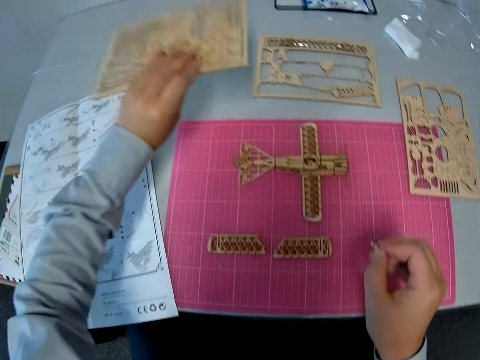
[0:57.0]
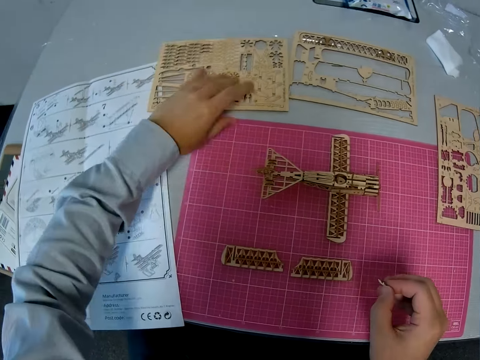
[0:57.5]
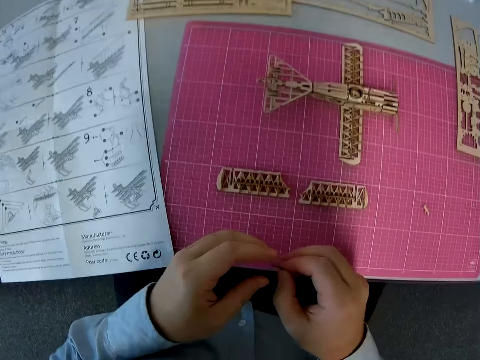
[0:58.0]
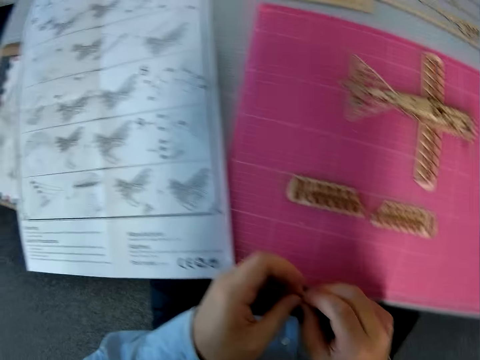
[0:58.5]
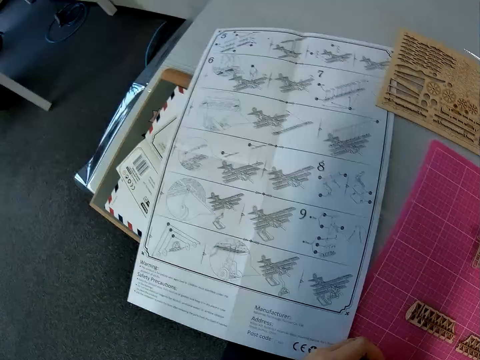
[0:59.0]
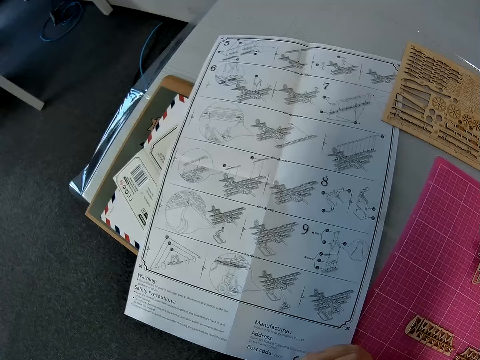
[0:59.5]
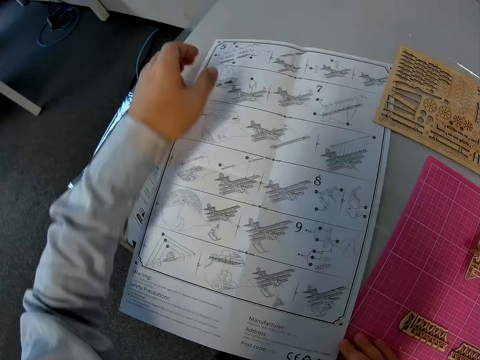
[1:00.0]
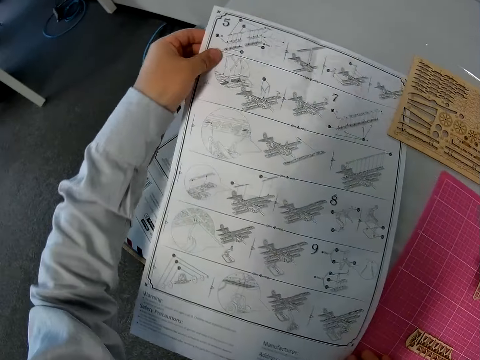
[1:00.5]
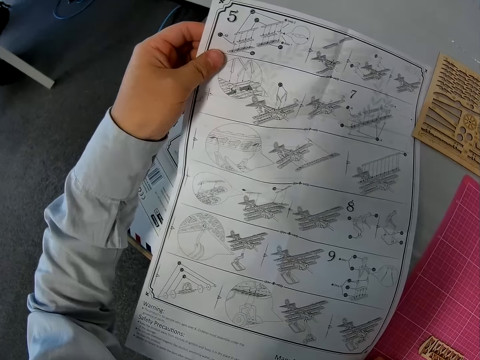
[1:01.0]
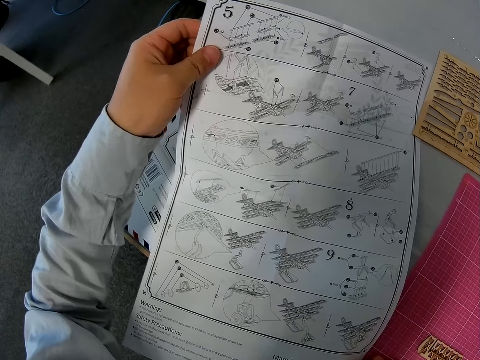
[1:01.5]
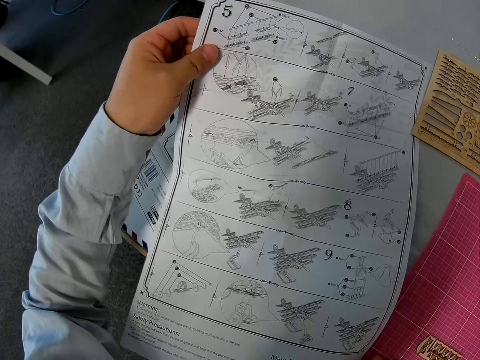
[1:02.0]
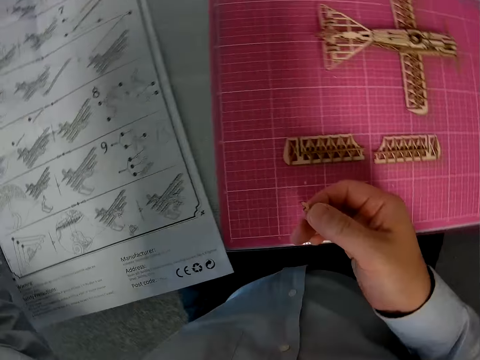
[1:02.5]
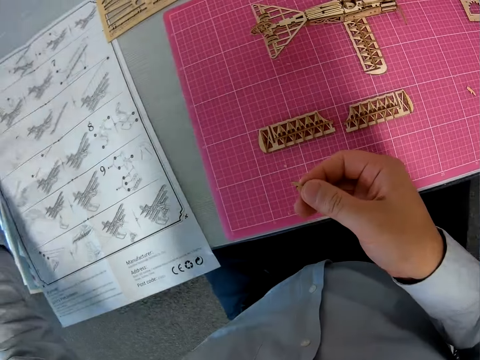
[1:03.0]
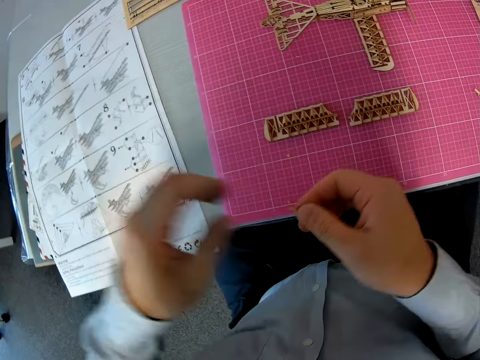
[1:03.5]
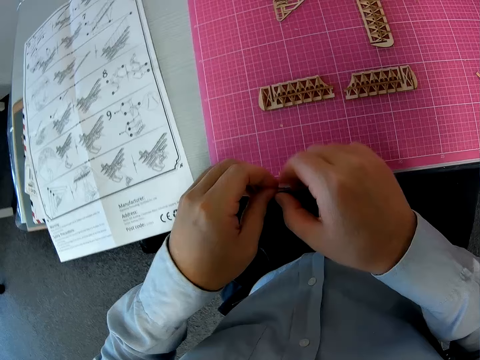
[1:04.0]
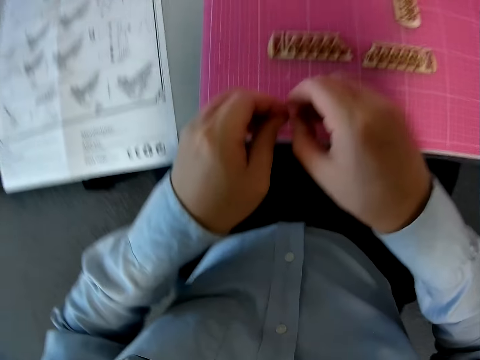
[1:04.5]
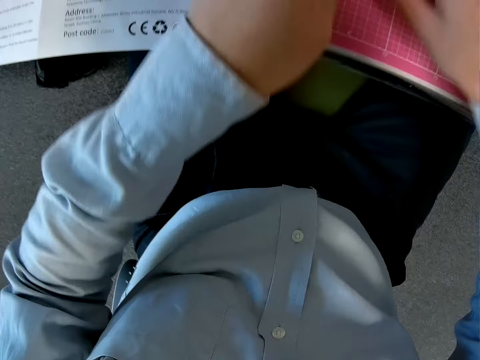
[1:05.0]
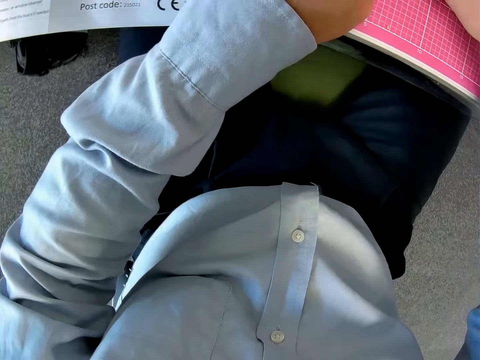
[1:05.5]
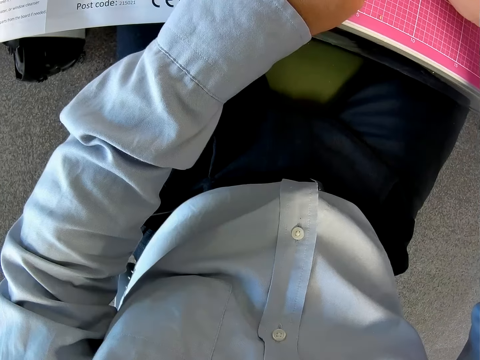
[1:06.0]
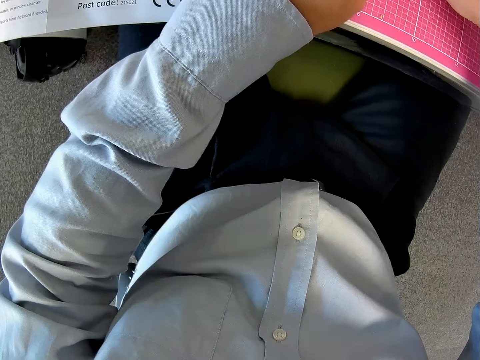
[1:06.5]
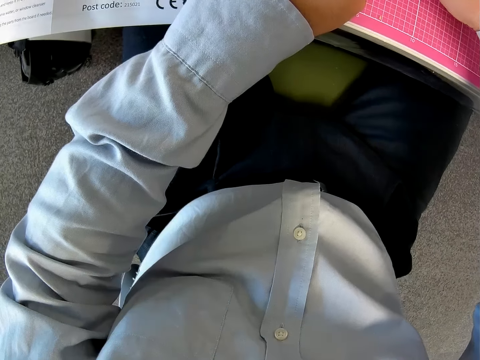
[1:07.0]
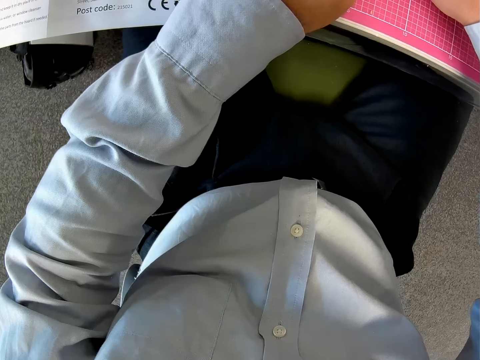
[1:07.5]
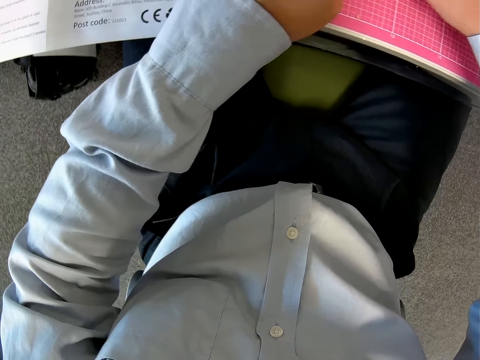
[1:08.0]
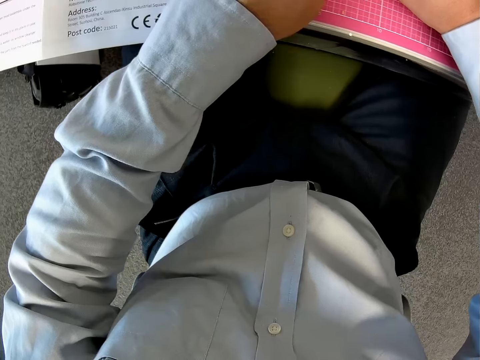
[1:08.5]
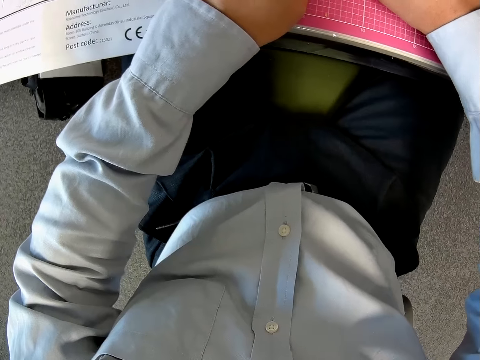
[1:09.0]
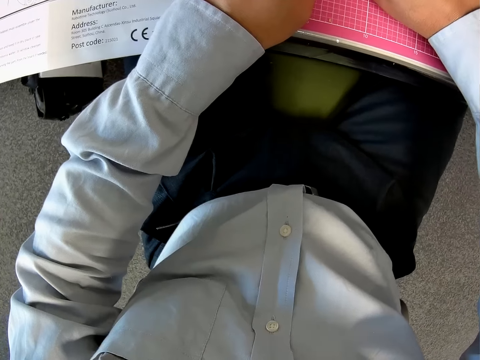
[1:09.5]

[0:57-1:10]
The camera wearer drops the board on the table. They hold the piece with both hands. They look at a piece of paper manual on the table. They pick up the piece of paper manual from the table. They look at the piece of paper manual on the table. They put down the piece of paper manual on the table. They hold the piece with both hands. They adjust a piece of wood craft on an airplane model on a cutting mat. They fix the piece into a part of the plane.

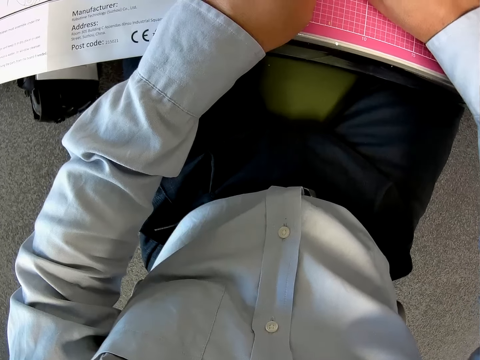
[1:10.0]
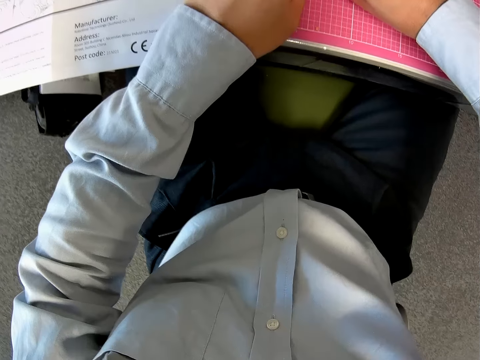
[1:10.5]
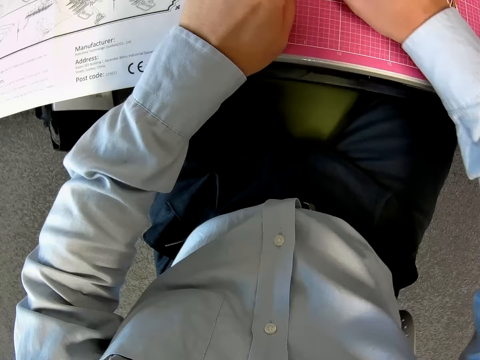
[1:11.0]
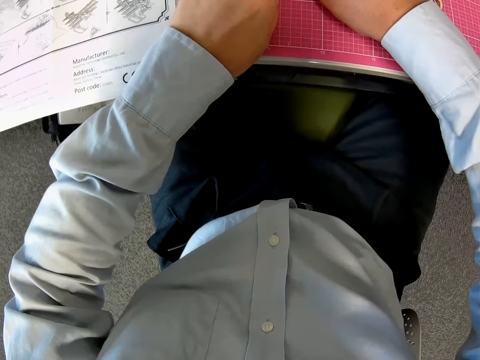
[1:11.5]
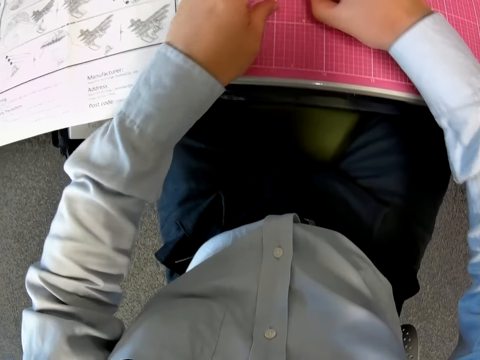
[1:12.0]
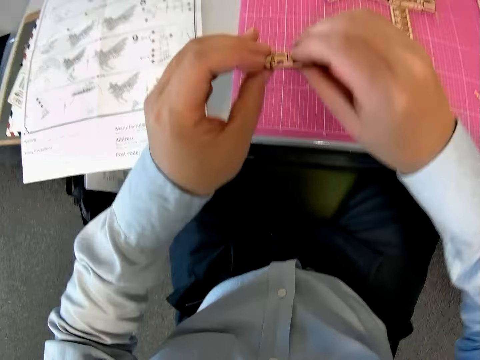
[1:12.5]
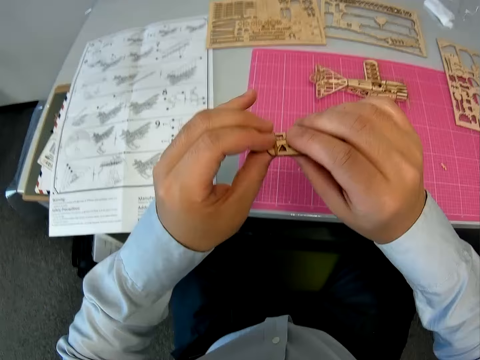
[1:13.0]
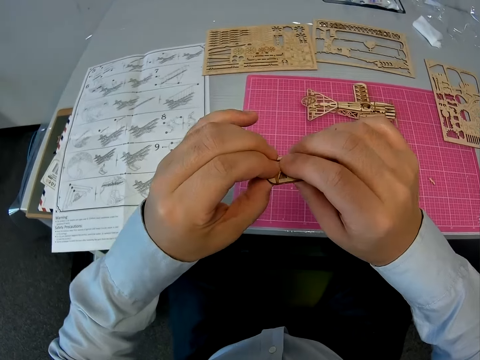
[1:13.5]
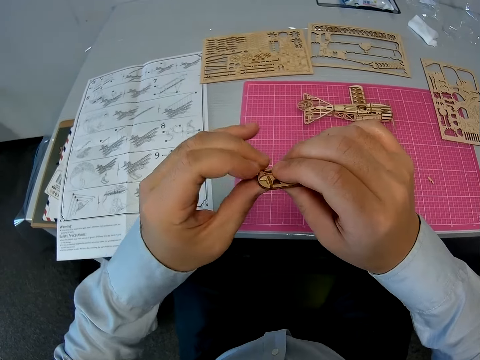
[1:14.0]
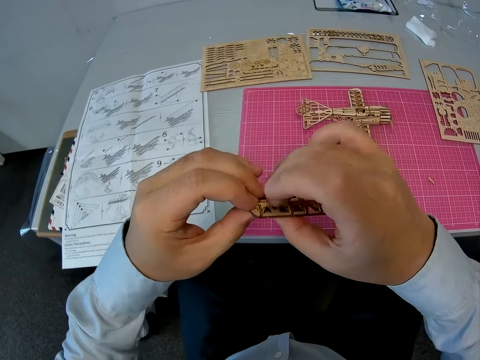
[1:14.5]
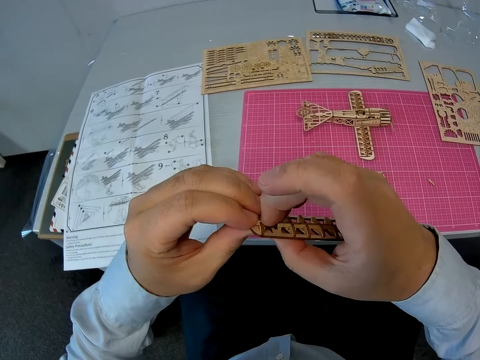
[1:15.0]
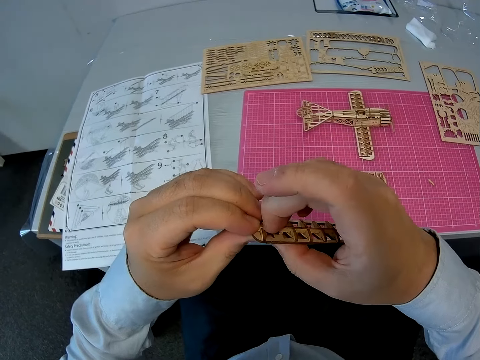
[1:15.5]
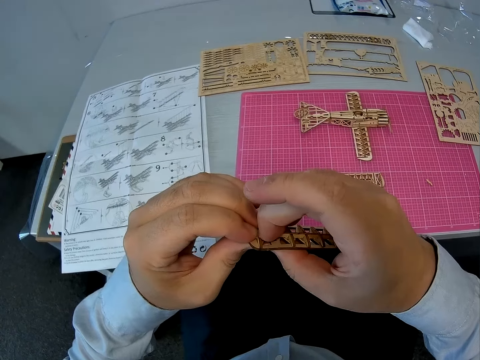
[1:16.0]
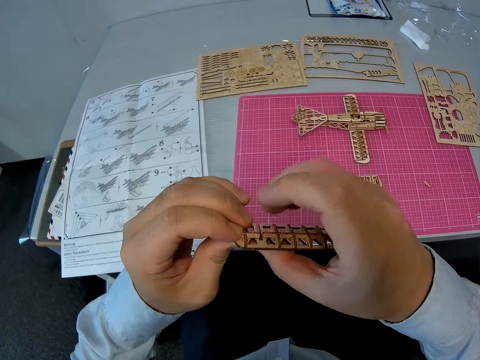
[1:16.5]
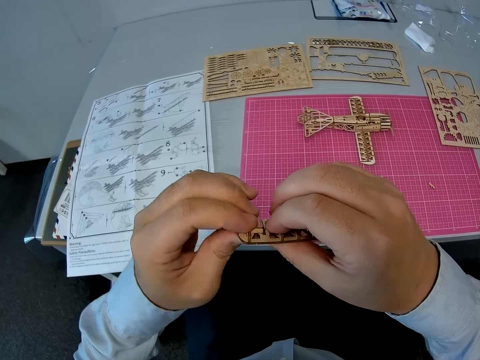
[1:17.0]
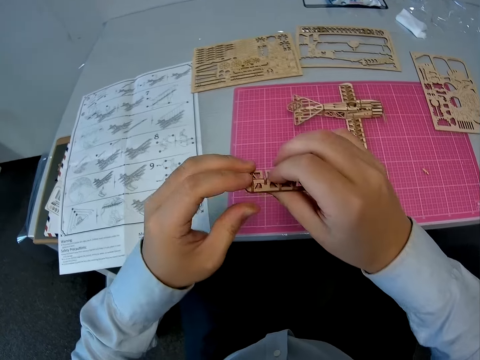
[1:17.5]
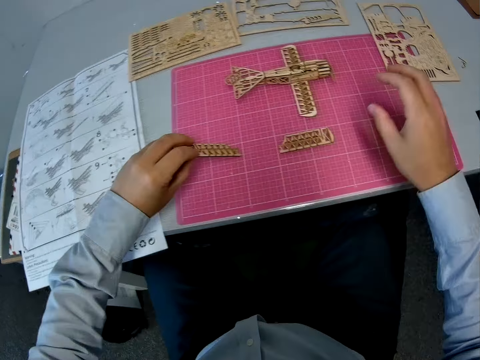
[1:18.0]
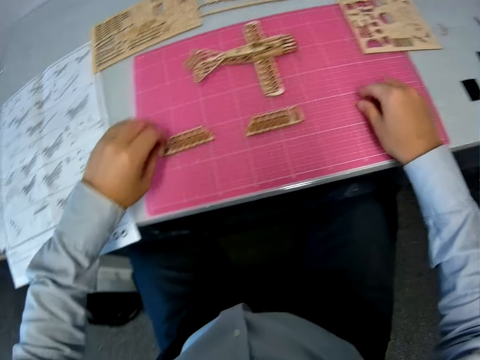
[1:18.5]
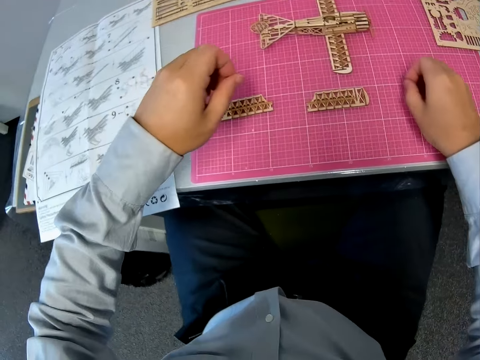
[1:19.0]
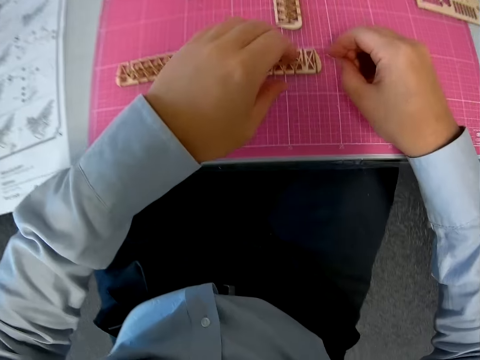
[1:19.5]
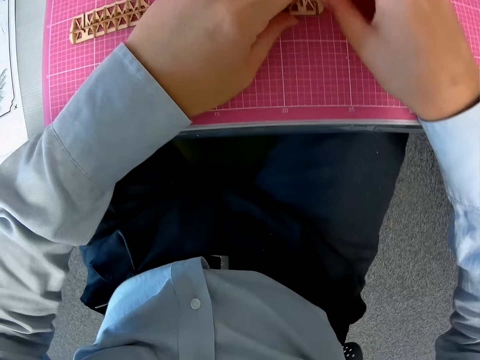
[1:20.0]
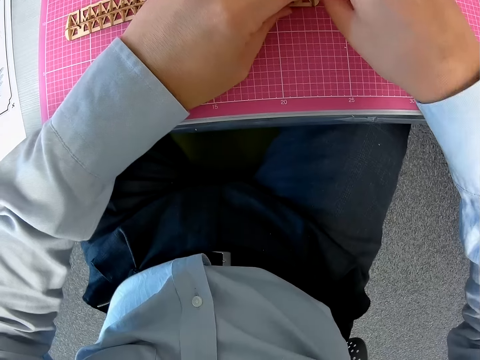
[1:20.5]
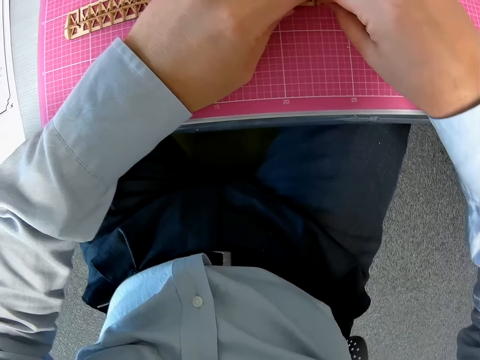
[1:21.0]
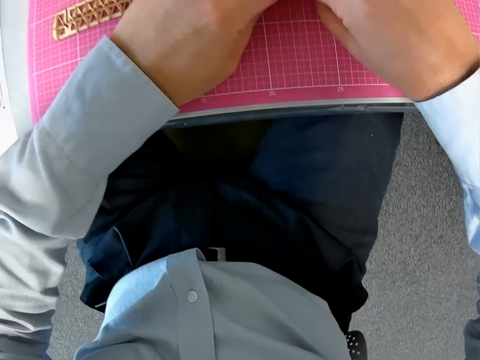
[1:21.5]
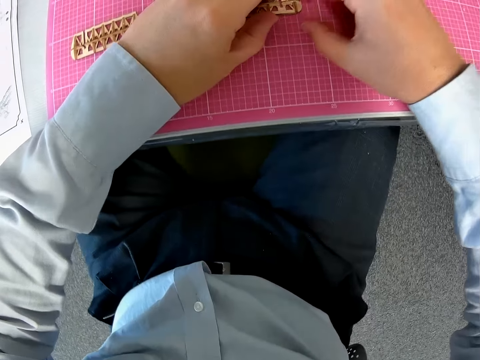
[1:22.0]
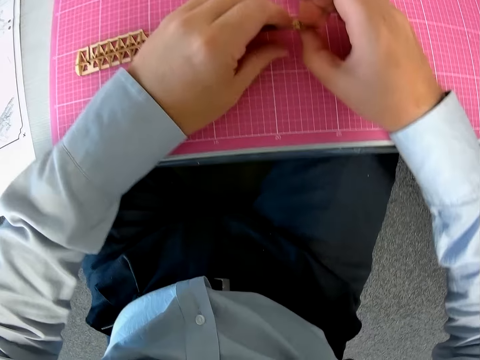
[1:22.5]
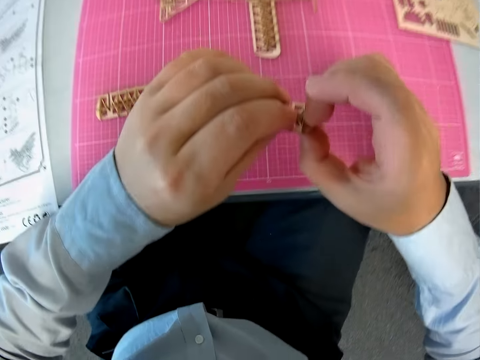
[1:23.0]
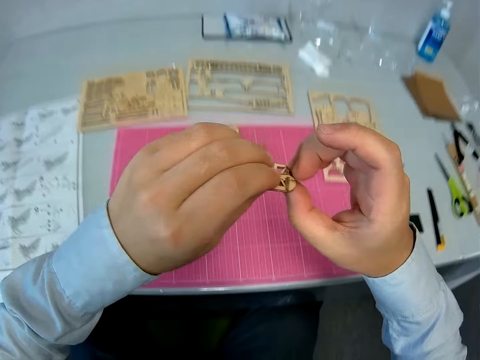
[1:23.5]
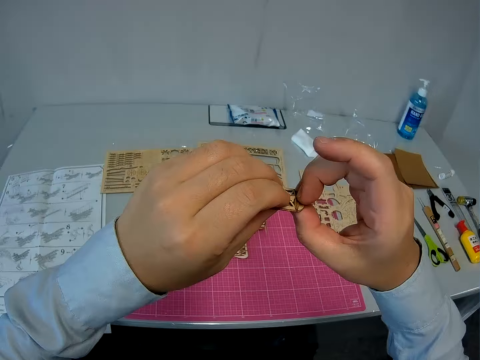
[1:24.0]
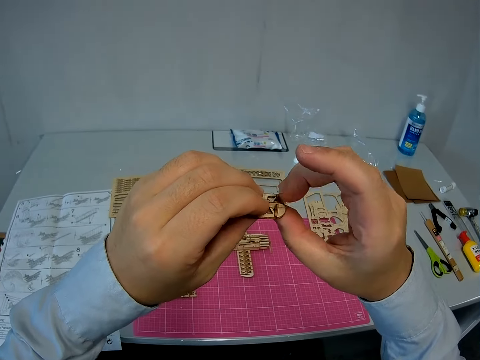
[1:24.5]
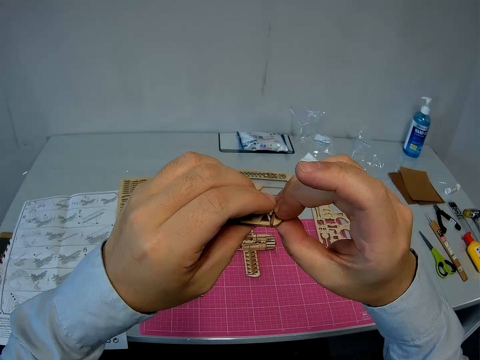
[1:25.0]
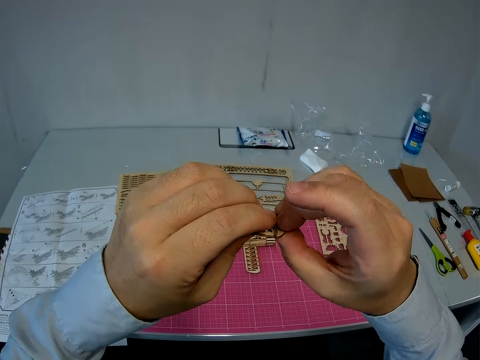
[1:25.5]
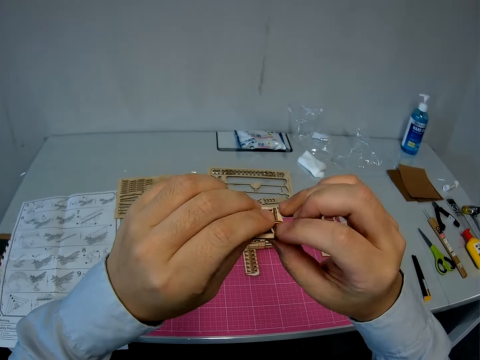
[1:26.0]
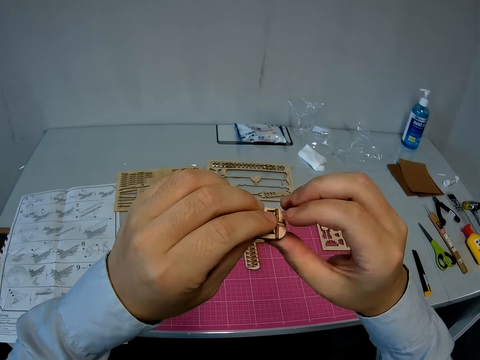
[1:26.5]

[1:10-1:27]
The camera wearer picks up a piece of airplane model from a cutting mat. They adjust a piece of wood craft on an airplane model on the cutting mat. They put down the piece of airplane model on the cutting mat. They pick up a wood rod from the cutting mat. They adjust the wood rod on the piece of airplane model. They fix the piece into a part of the plane. They pick up the piece of airplane model from the cutting mat. They adjust the wood rod on the piece of airplane model.
